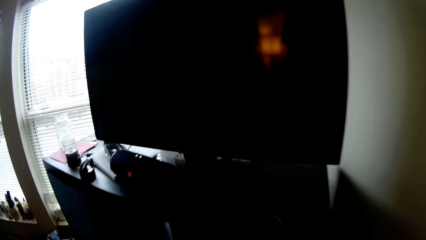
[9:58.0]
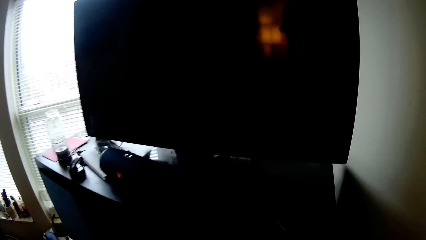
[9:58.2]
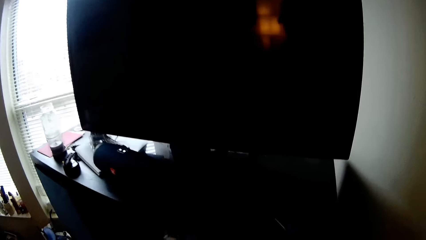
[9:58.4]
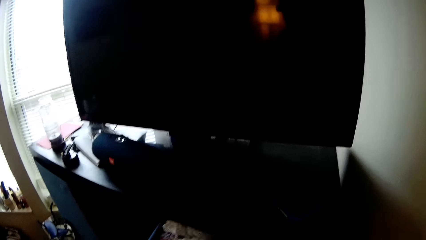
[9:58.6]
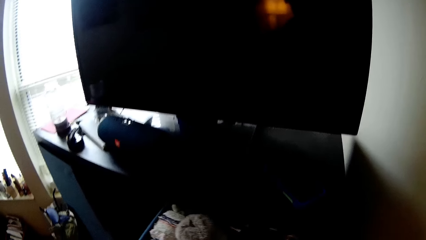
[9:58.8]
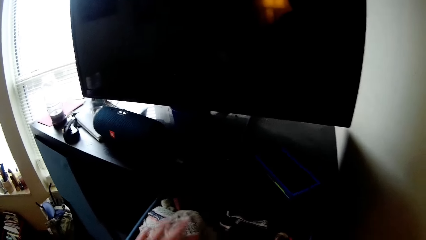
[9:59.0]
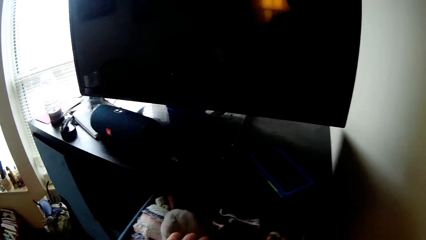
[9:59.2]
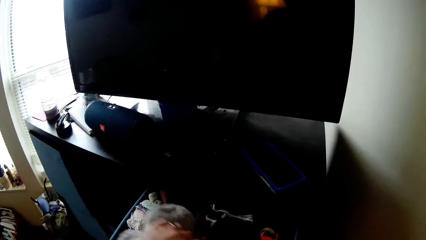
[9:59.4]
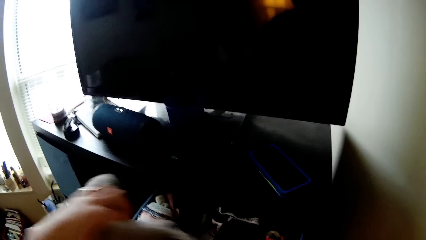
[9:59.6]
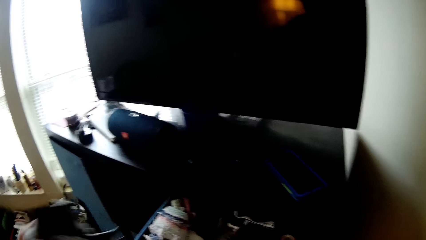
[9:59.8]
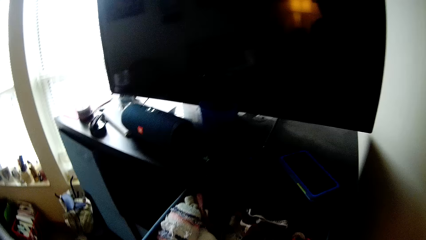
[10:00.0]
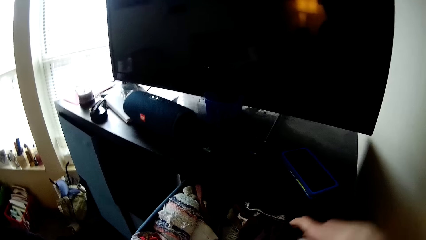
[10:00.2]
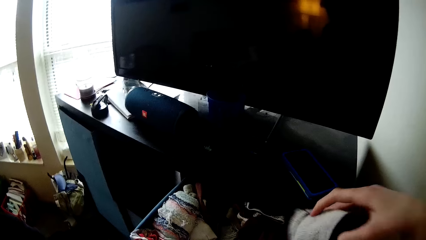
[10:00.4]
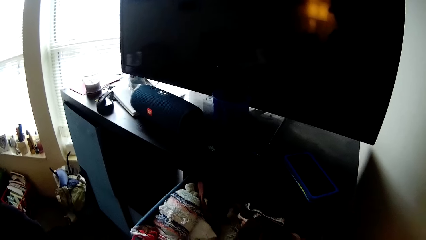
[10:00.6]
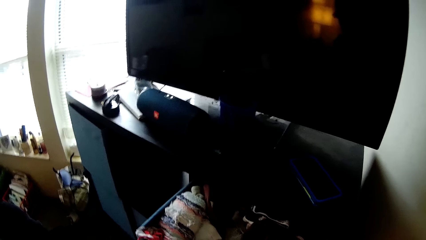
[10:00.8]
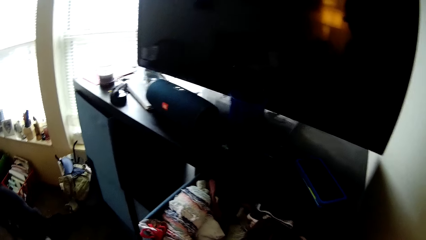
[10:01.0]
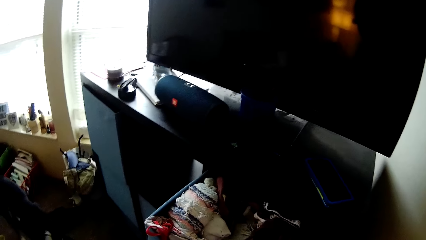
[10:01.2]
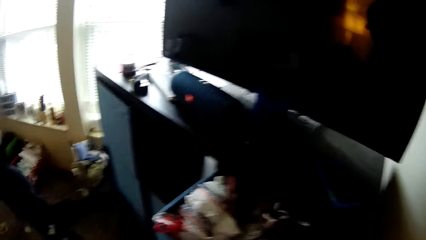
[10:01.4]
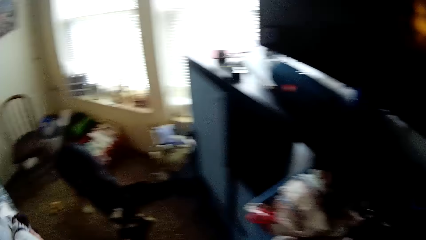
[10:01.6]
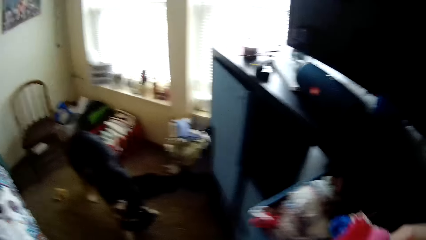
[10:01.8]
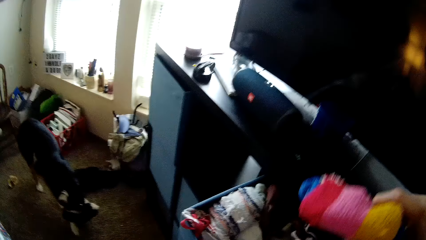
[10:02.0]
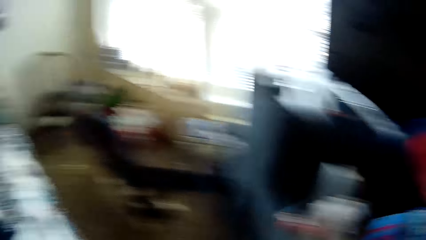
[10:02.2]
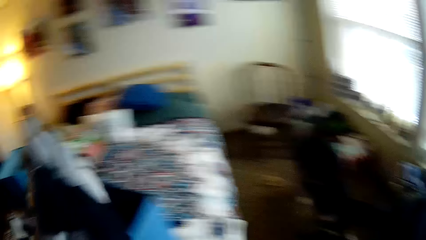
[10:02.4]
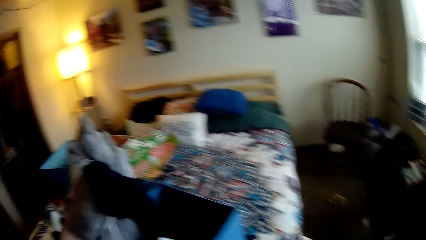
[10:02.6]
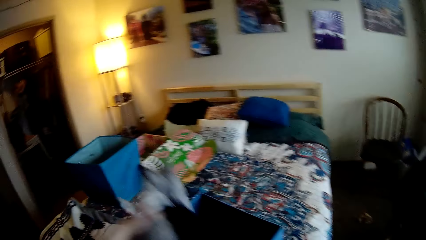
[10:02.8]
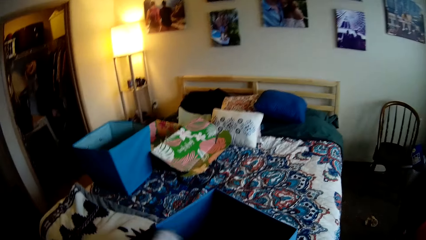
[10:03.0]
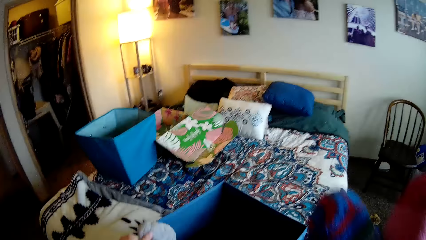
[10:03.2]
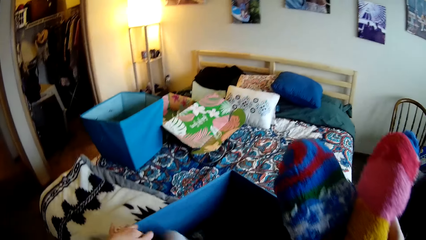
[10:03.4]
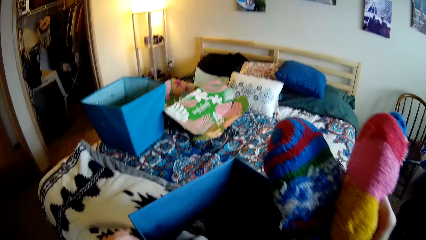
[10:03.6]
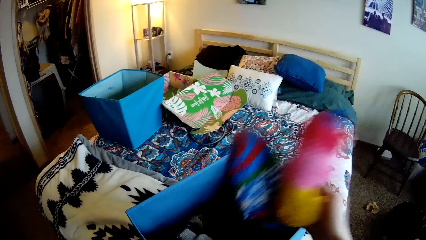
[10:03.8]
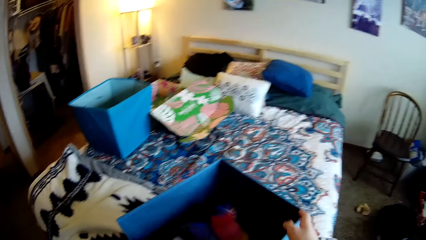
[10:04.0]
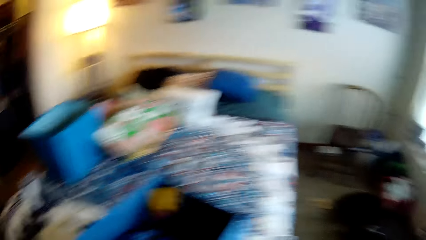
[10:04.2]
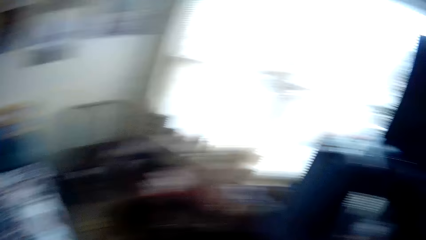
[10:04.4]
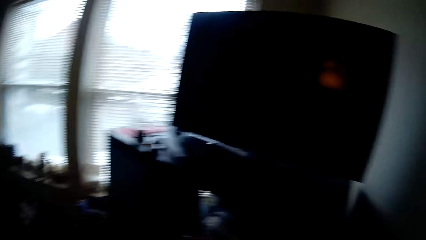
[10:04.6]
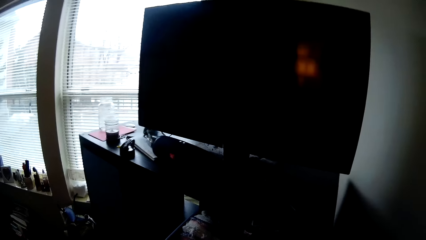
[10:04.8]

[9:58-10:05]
The camera wearer opens the drawer with her left hand. She picks up a cloth from the drawer with her left hand. She moves the cloths. She picks up a cloth from the drawer with her right hand. She holds a knitted cloth with her right hand. She drops the cloth in her left hand into the blue laundry box. She drops the knitted cloth in her right hand into the blue laundry box.

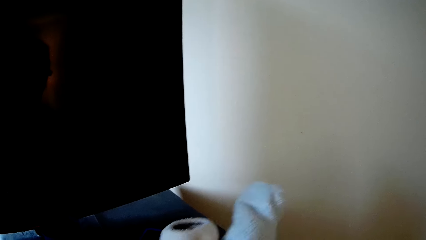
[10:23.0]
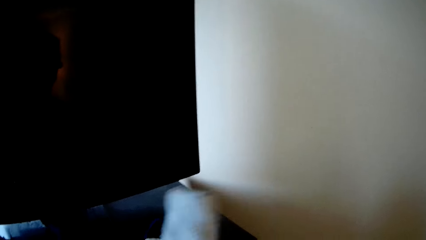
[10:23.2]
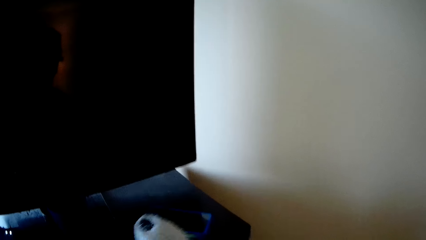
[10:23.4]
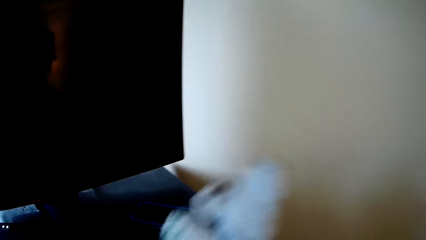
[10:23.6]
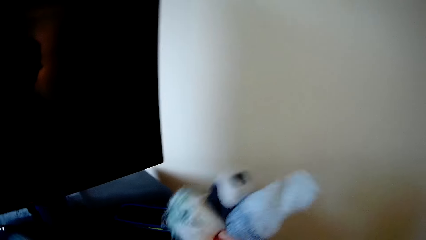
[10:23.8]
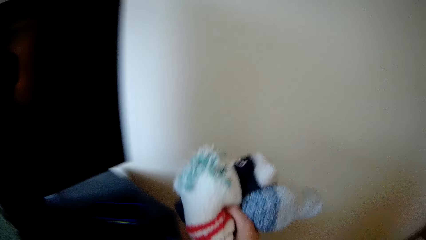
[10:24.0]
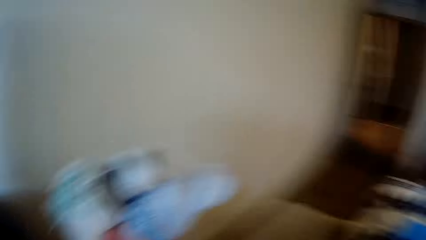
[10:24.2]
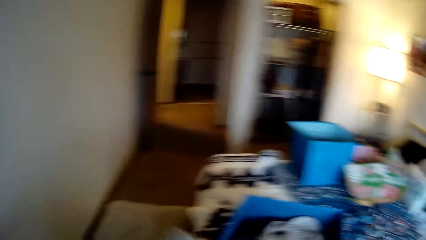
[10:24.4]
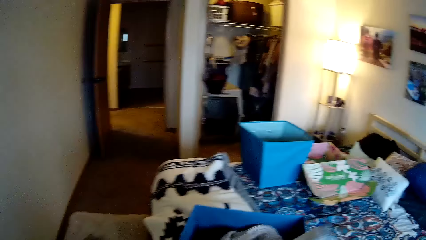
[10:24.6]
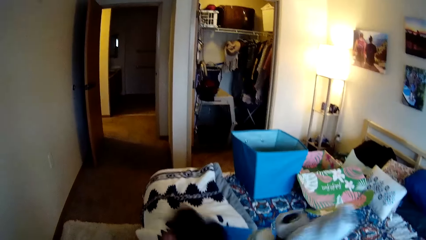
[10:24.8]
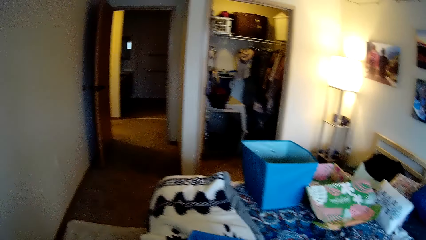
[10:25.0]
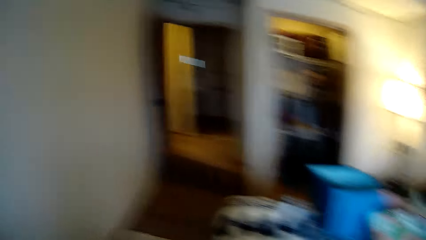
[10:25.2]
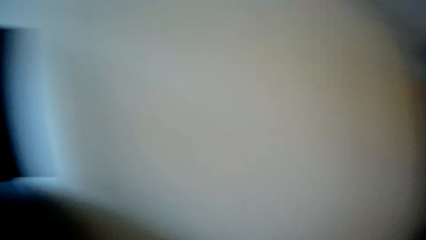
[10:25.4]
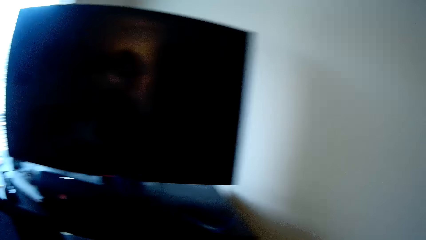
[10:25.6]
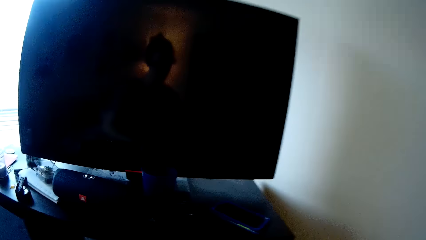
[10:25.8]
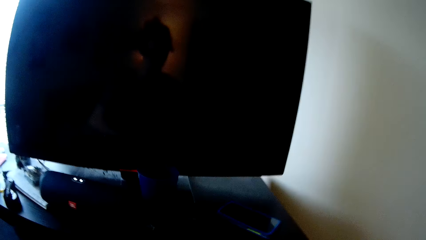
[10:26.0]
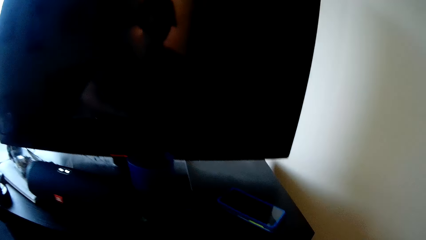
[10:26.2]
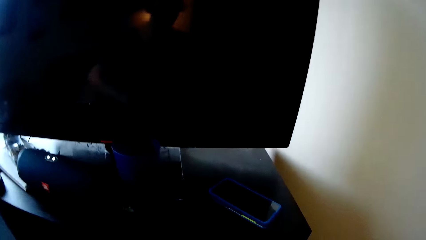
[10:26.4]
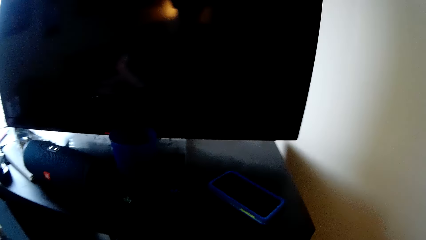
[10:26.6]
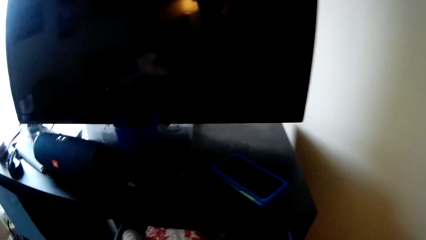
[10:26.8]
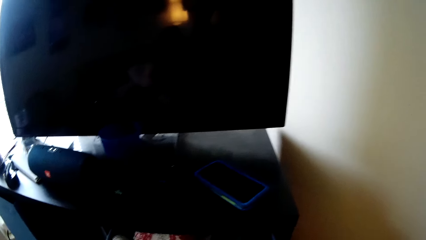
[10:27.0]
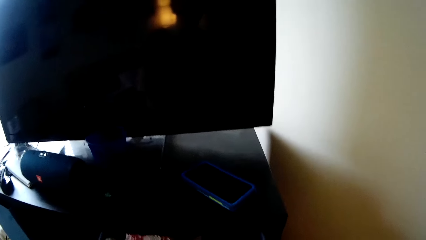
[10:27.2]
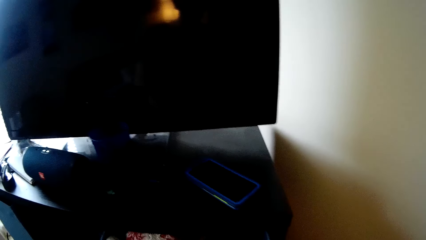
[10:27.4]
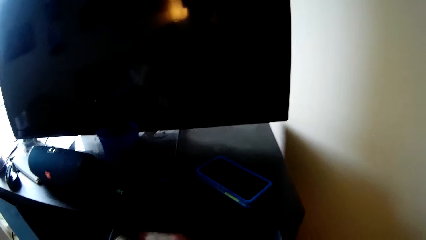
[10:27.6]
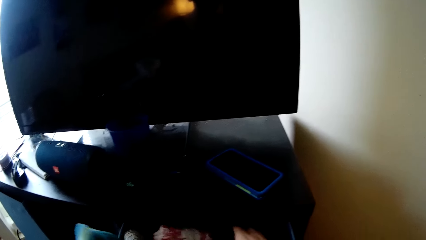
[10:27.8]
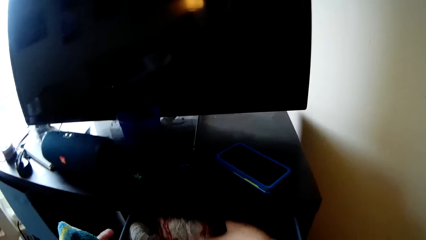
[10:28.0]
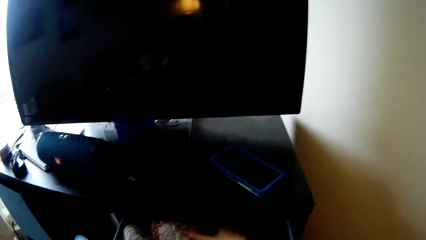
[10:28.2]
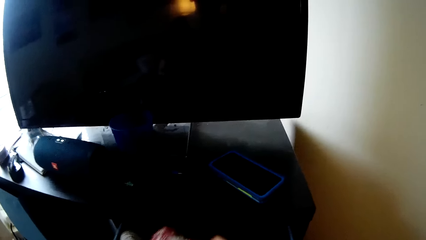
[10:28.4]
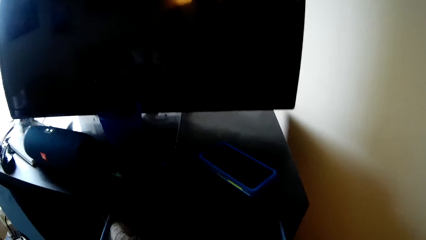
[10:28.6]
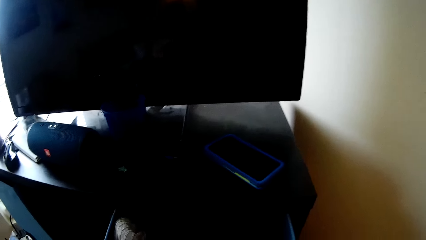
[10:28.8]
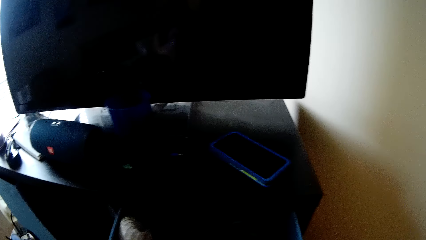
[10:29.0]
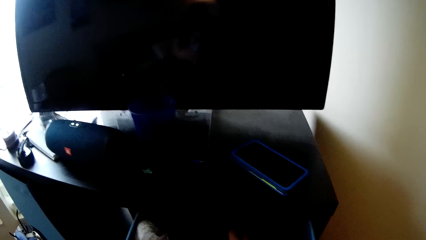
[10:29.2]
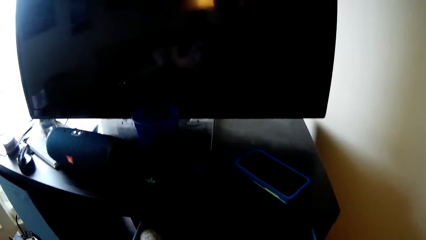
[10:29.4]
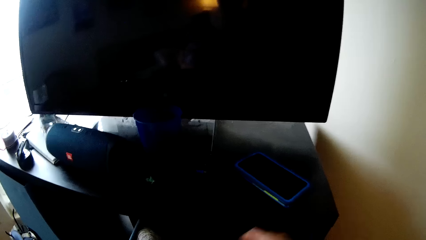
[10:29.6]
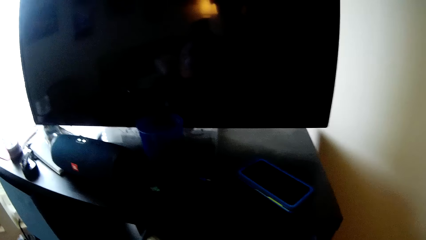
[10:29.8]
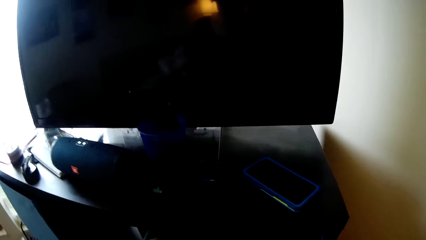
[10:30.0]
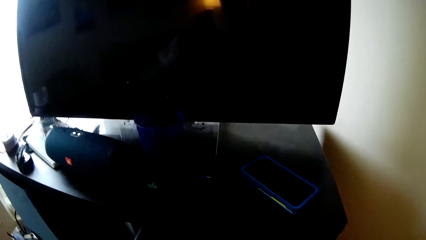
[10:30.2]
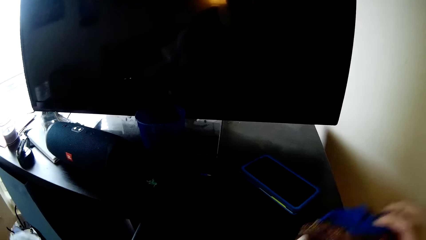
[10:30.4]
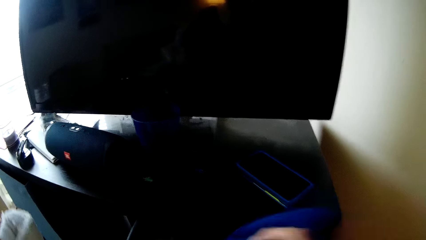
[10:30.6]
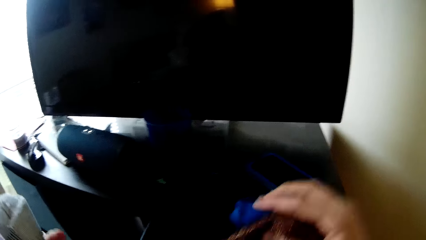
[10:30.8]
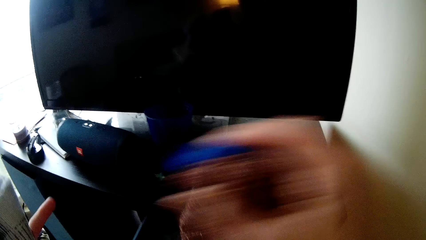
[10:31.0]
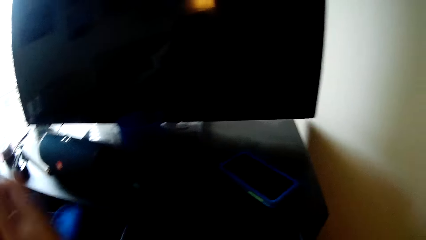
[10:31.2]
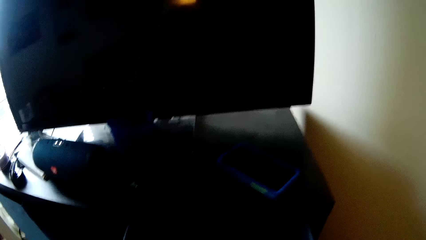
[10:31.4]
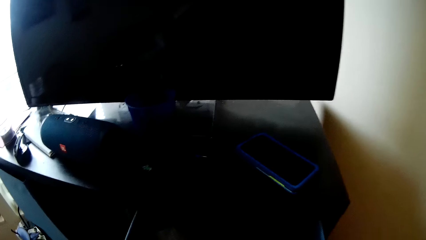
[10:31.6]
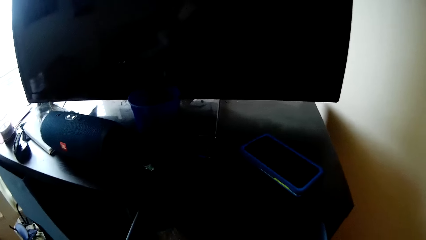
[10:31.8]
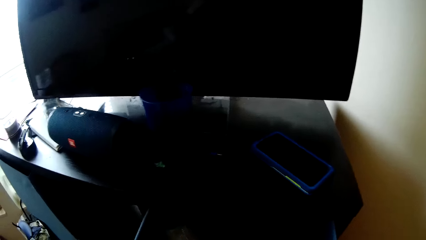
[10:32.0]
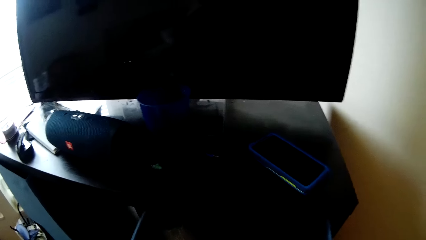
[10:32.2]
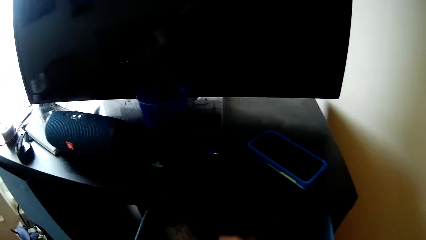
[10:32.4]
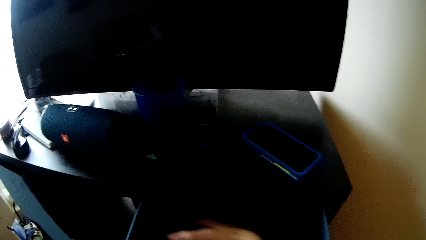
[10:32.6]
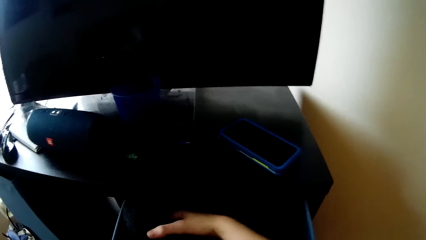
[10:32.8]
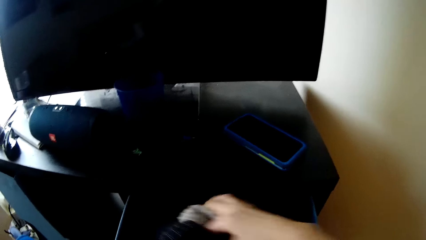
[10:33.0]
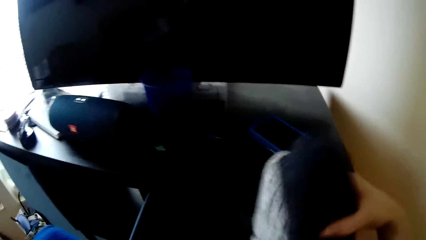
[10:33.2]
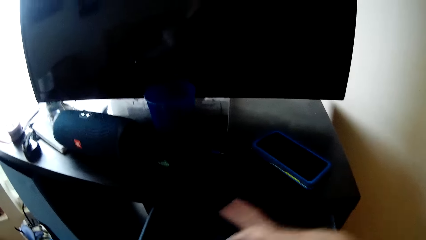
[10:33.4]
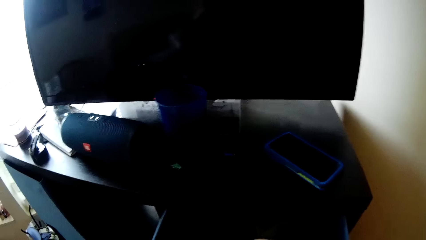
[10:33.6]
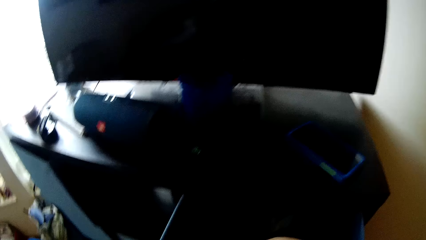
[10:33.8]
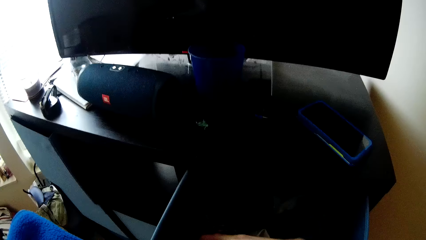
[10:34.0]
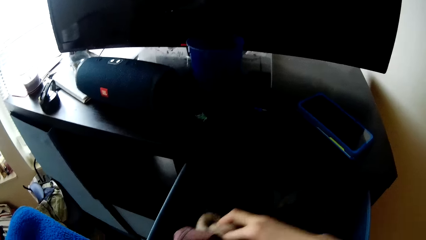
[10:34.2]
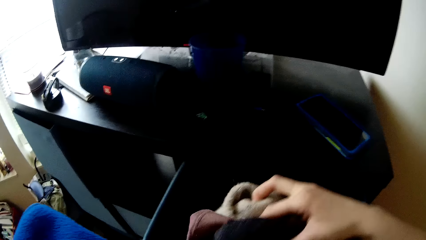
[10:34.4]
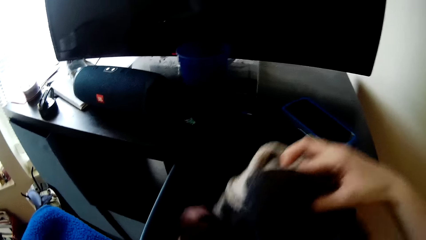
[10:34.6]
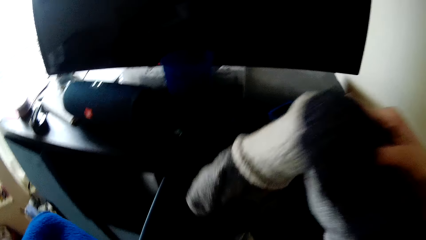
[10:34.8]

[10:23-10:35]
The camera wearer throws the pairs of socks in the blue laundry box with both hands. She looks around. She moves the cloths. She picks up a cloth from the drawer with her right hand. She passes the cloth to her left hand. She picks up three pairs of socks from the drawer with her right hand.
